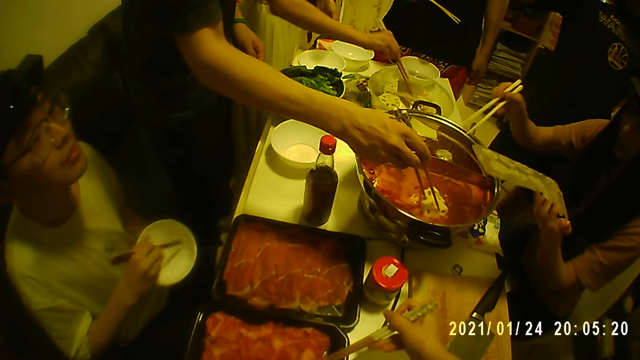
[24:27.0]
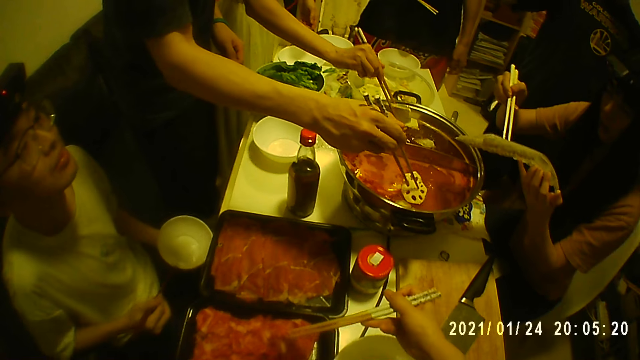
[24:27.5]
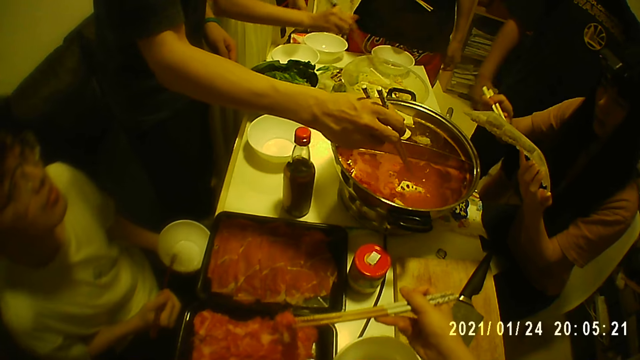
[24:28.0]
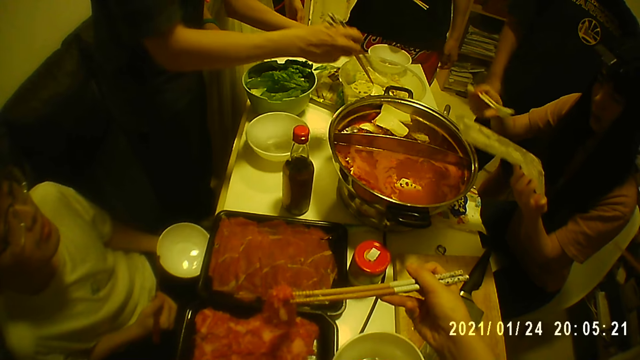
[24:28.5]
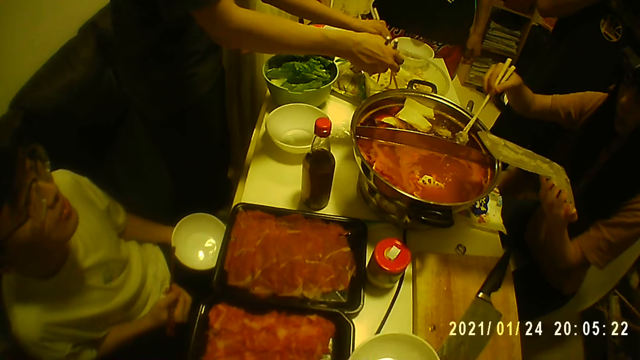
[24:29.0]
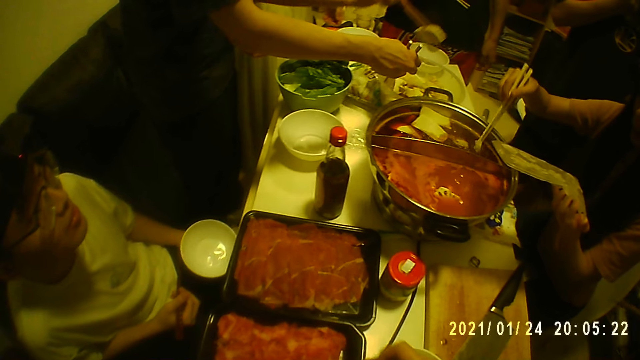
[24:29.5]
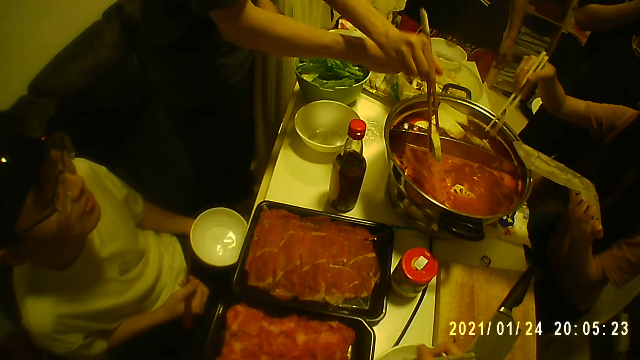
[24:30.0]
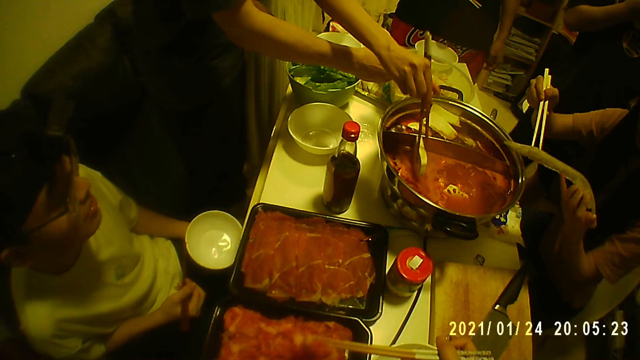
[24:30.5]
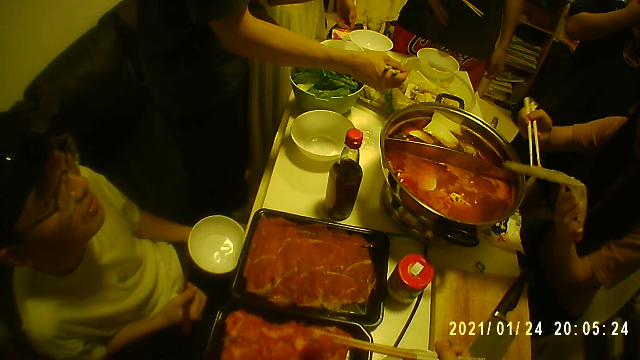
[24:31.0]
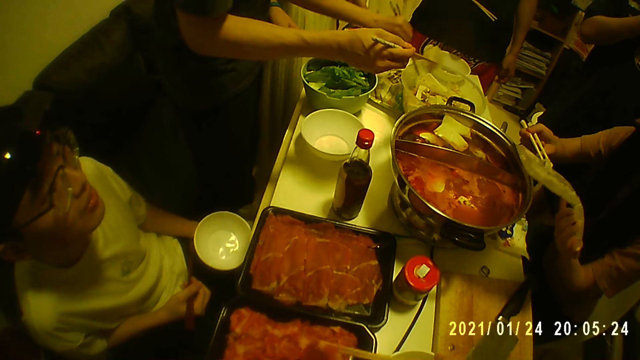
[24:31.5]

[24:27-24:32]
A man puts the lotus root in the pot of soup with the chopsticks in his right hand. A woman puts the piece of fish into the pot of soup with the chopsticks in her right hand. The camera wearer picks a strip of meat from the tray with the chopsticks in his right hand. Another woman puts the piece of tofu in the pot of soup with the chopsticks in her right hand. The first woman picks a piece of fish from the pack of fish with the chopsticks in her right hand. The second woman picks a piece of tofu from the bowl with the chopsticks in her right hand. The man picks some lotus root from the bowl with the chopsticks in his right hand. The first woman puts the piece of fish into the pot of soup with the chopsticks in her right hand. The second woman puts the piece of tofu in the pot of soup with the chopsticks in her right hand. The first woman picks a piece of fish from the pack of fish with the chopsticks in her right hand.
